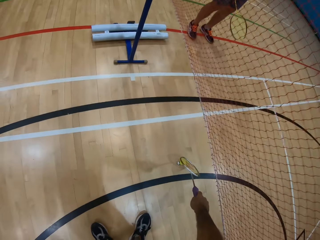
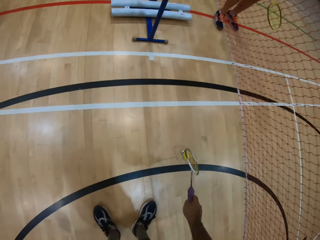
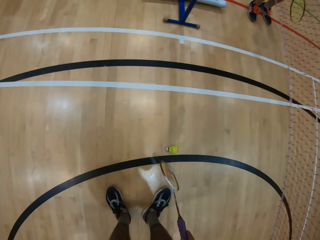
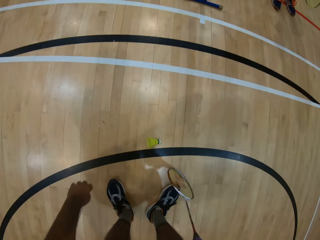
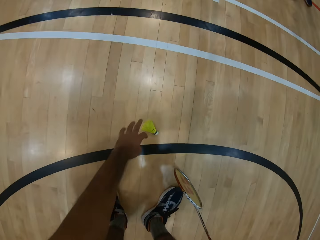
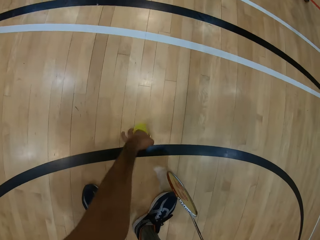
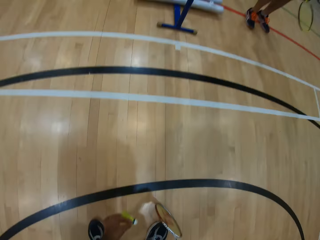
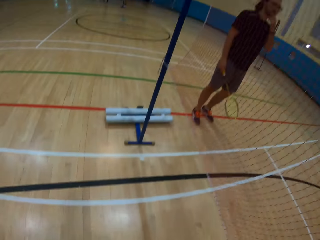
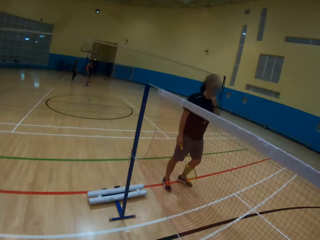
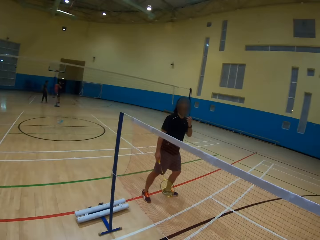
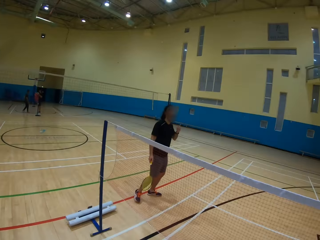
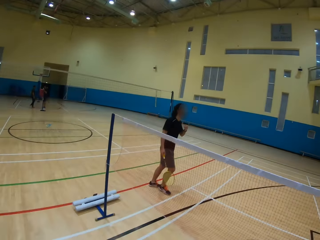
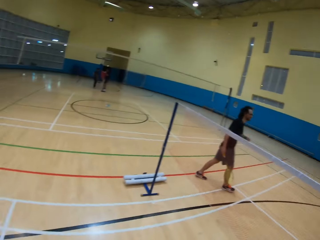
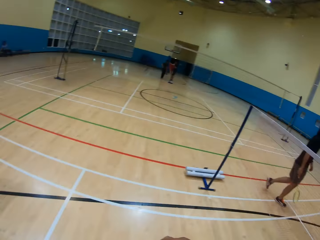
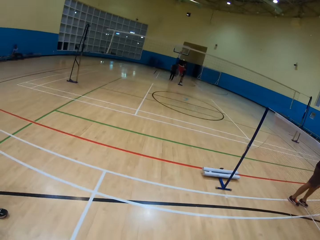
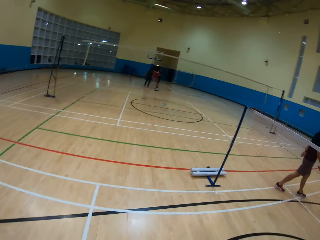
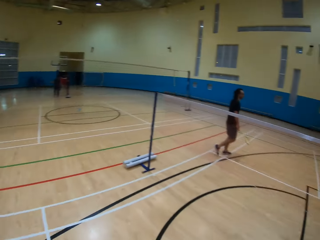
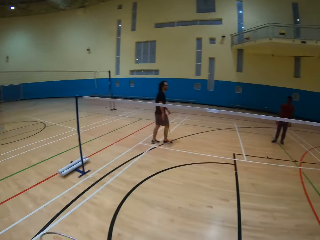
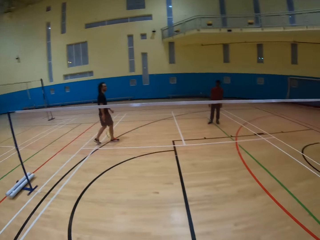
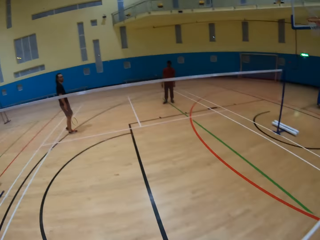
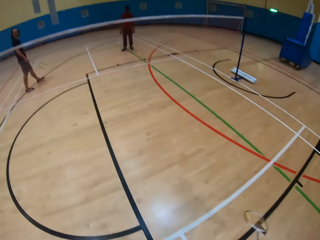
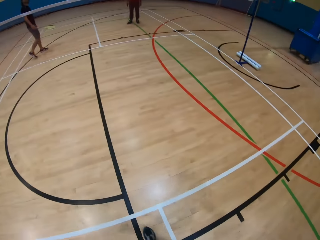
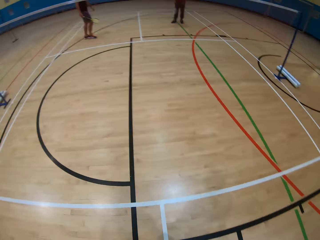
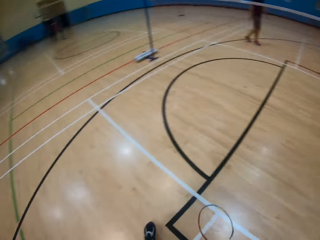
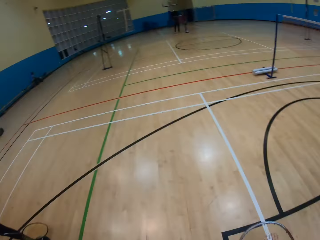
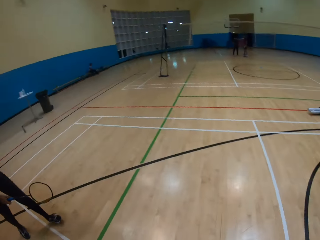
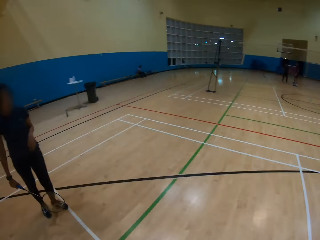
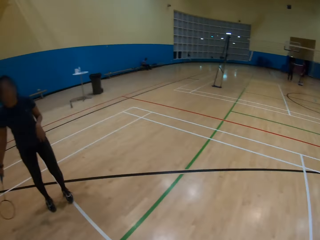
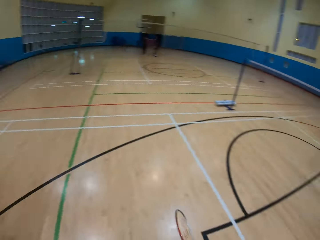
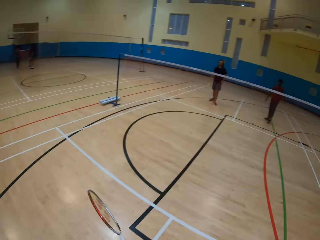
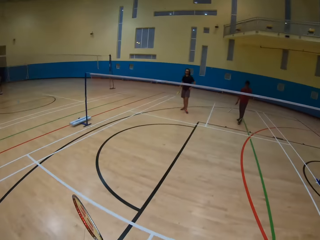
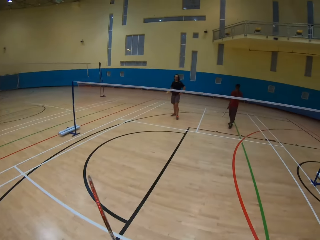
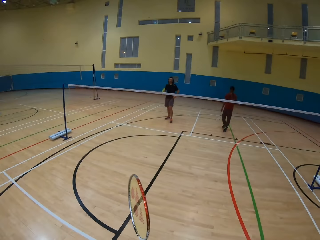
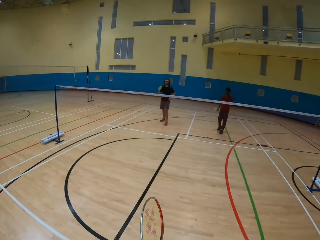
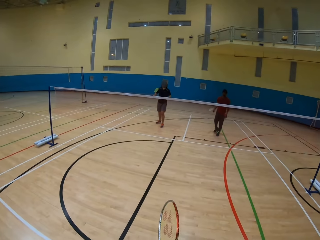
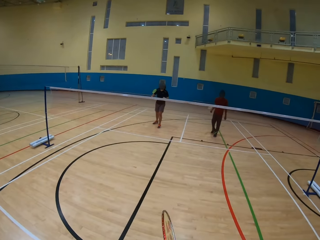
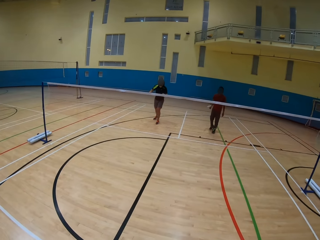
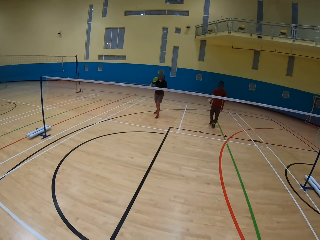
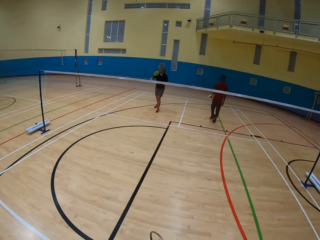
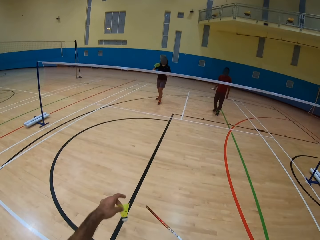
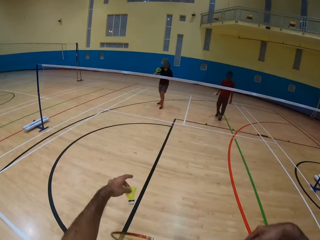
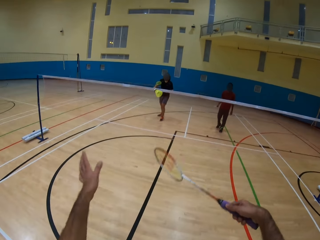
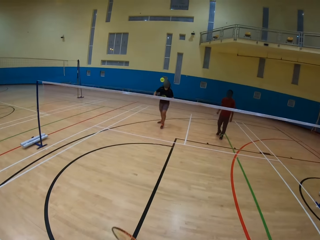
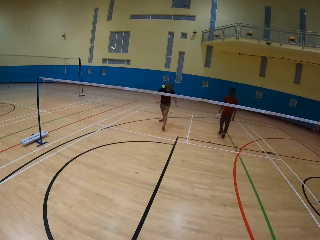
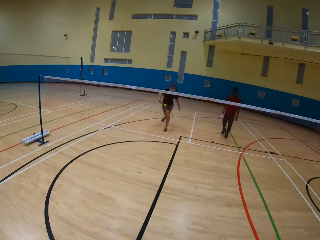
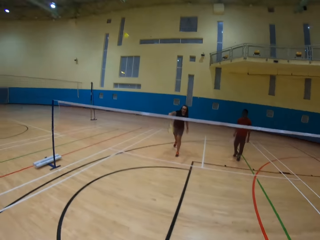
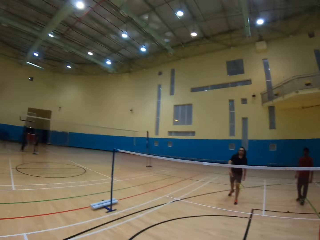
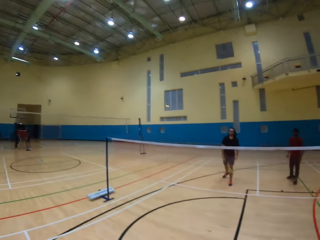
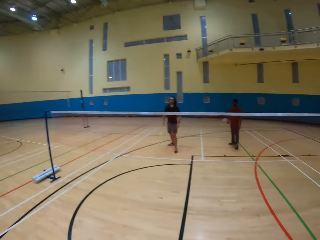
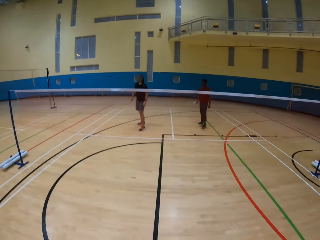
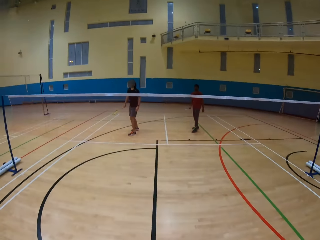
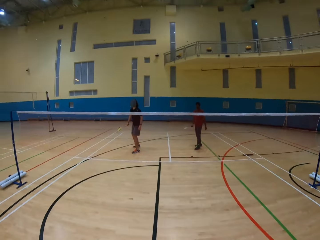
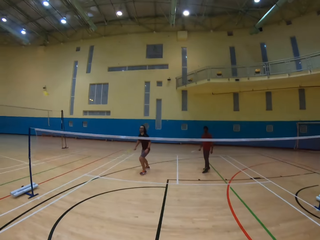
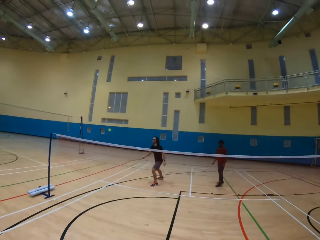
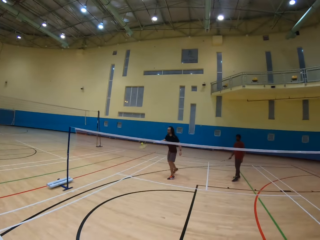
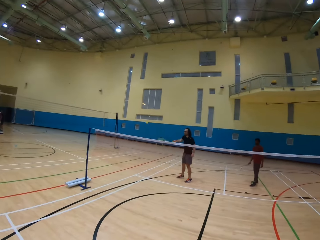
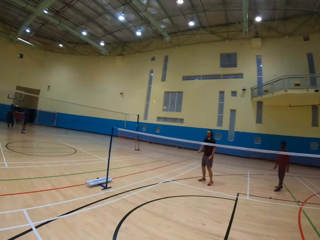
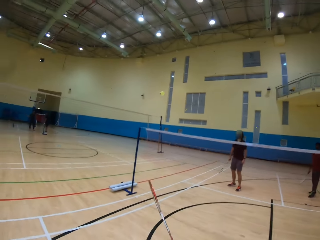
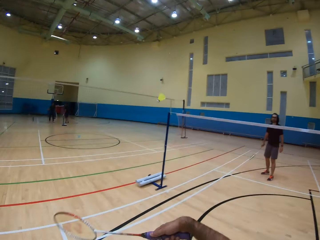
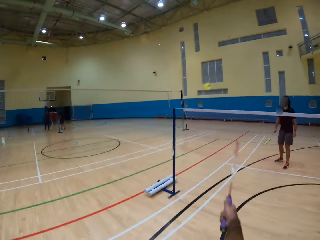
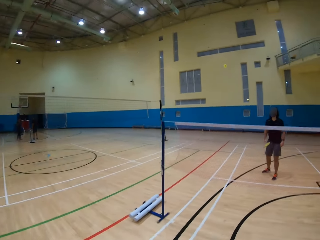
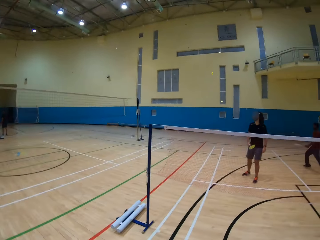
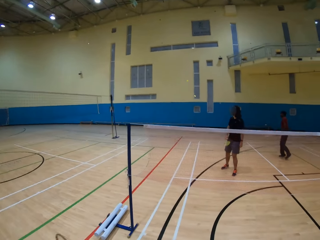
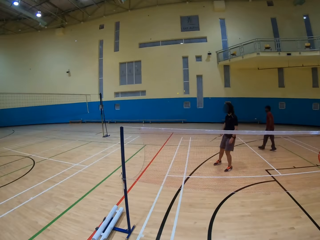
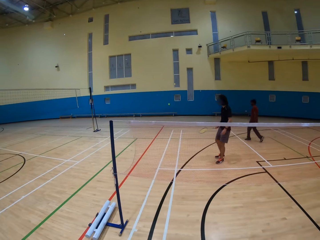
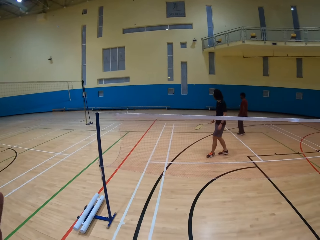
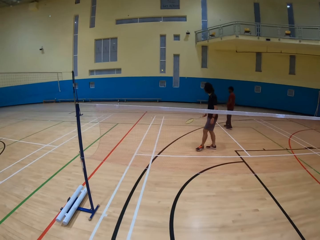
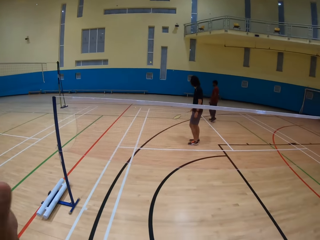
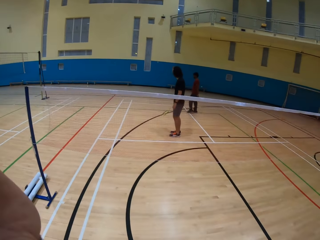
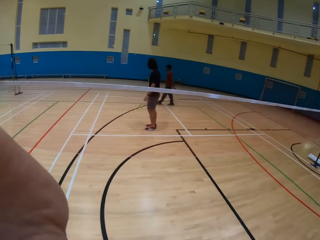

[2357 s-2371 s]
The camera wearer picks up the shuttlecock. They look around the playing ground. They throw the shuttlecock. They hit the shuttlecock. A man hits the shuttlecock. The man hits the shuttlecock again. The camera wearer hits the shuttlecock. They play badminton.

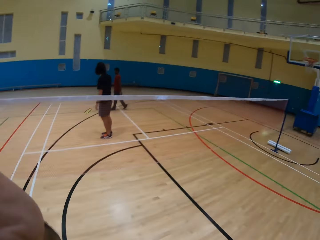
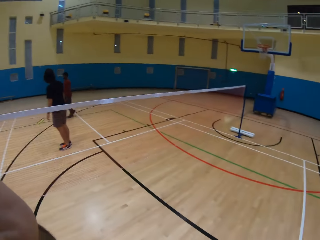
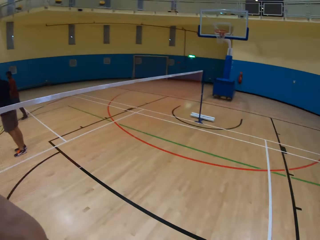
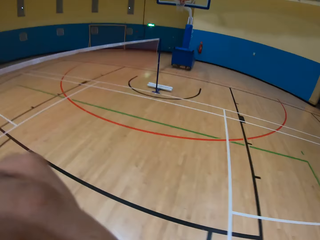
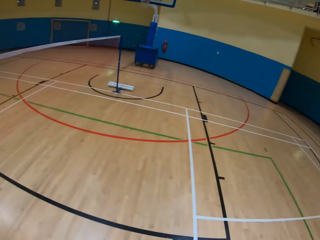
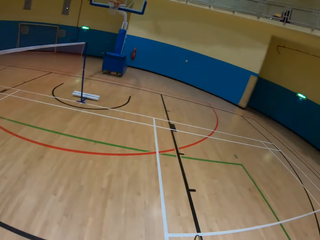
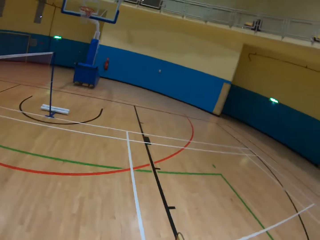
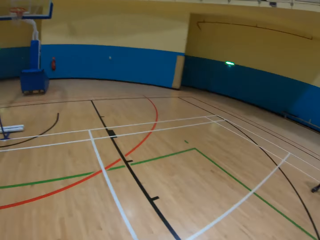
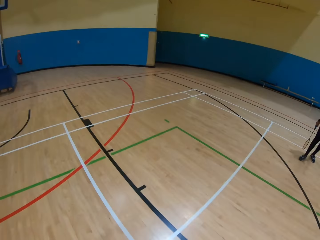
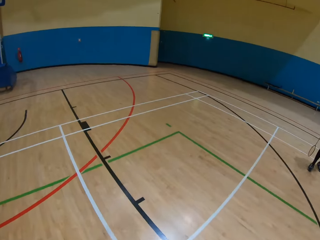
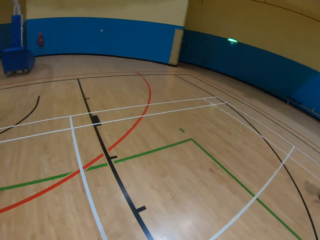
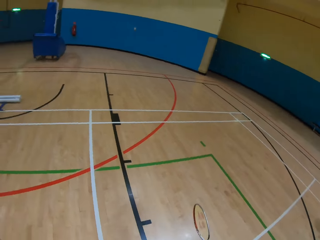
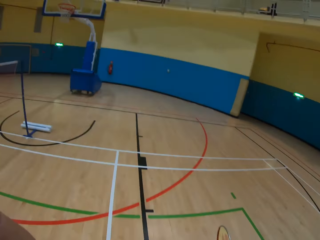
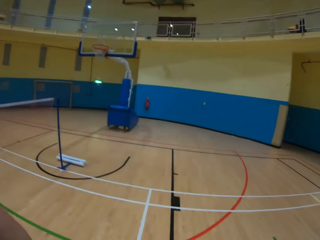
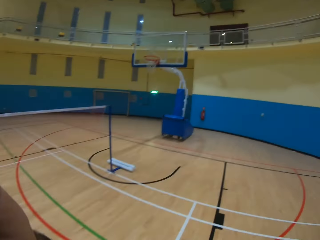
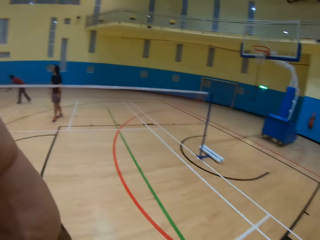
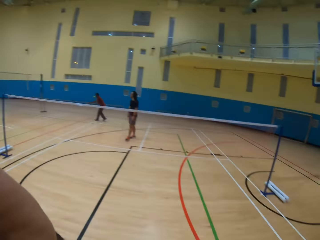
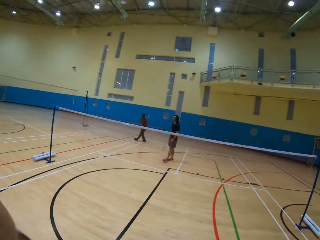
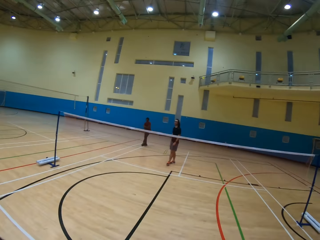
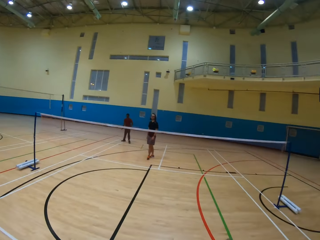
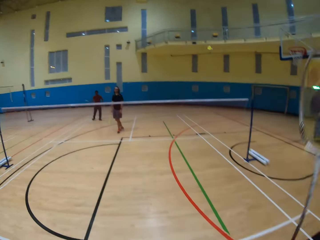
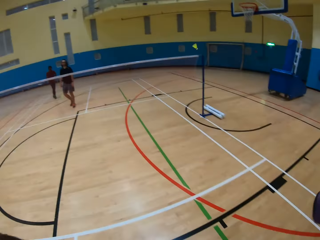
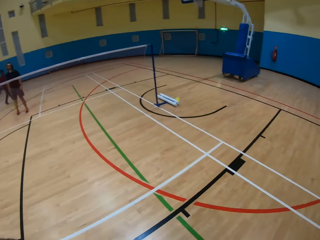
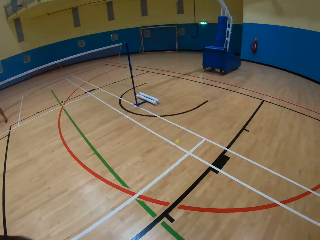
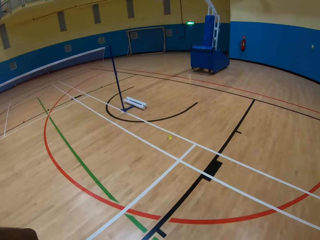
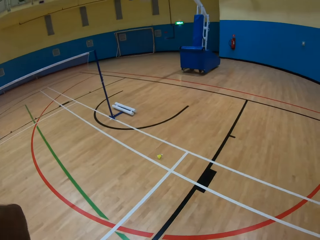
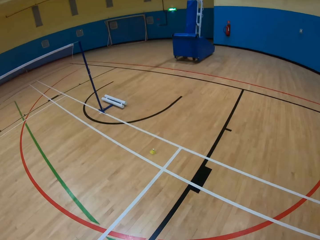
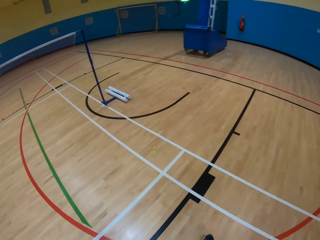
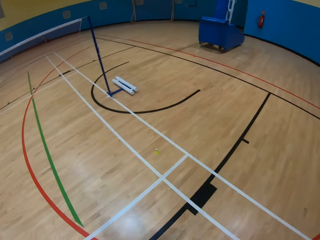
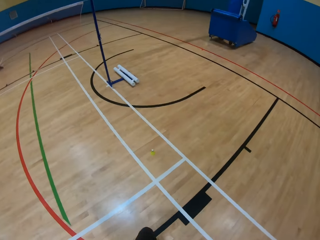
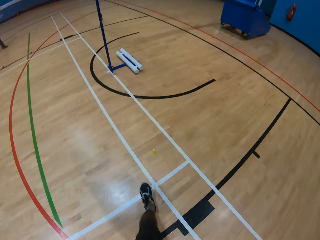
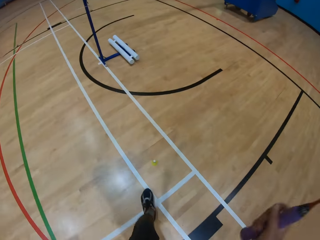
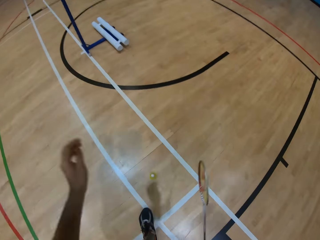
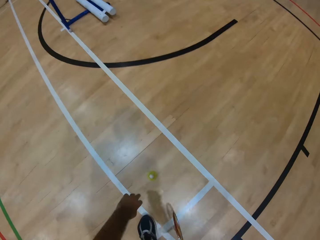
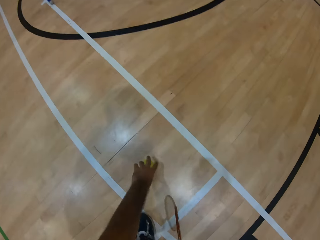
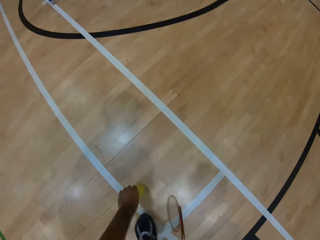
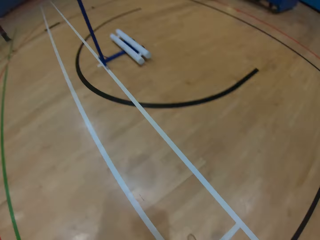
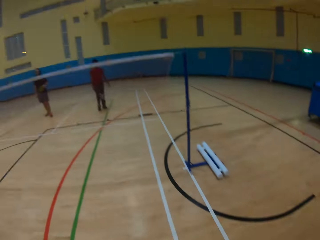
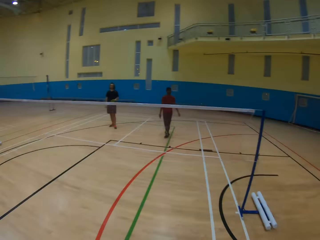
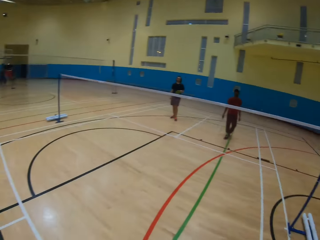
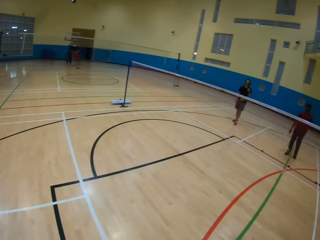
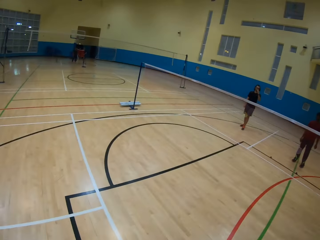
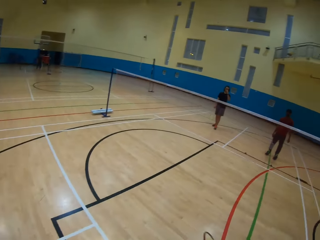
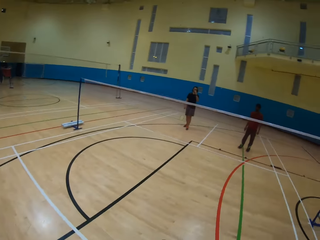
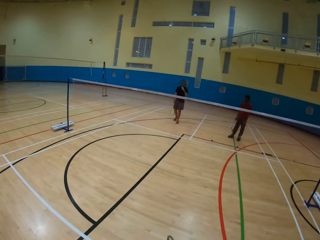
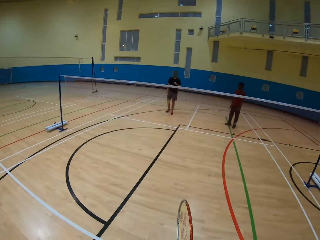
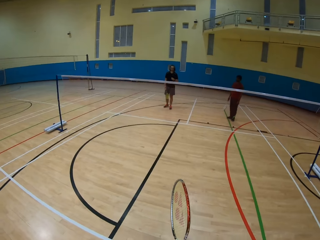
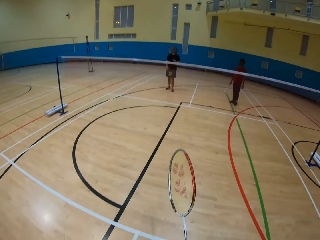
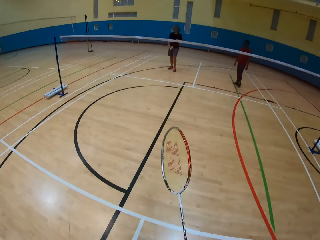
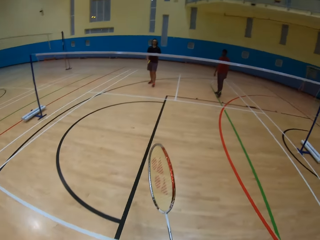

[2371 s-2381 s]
The camera wearer looks around the playing ground. They walk around. They pick up the shuttlecock.
